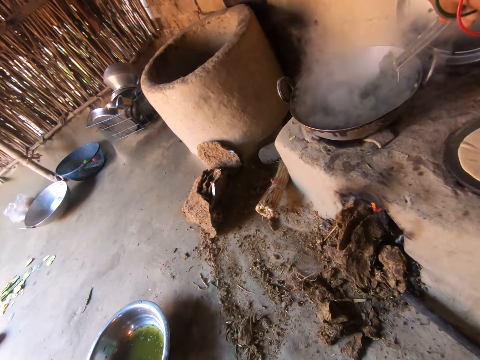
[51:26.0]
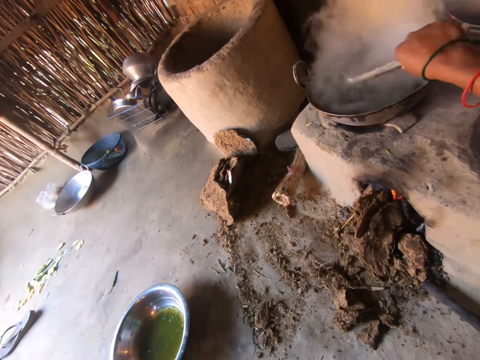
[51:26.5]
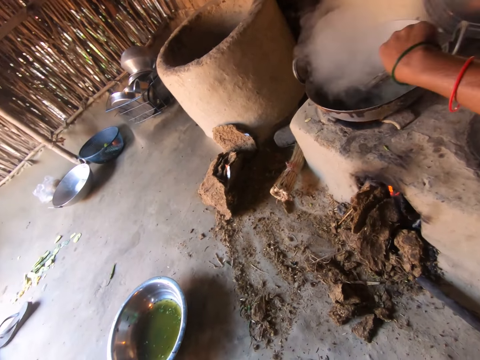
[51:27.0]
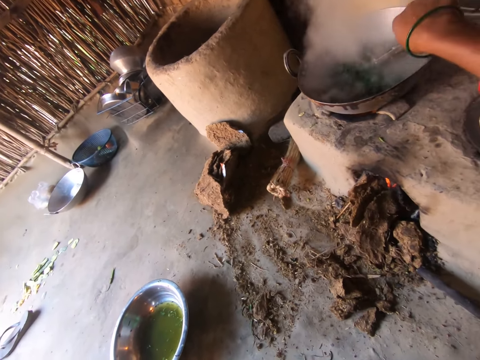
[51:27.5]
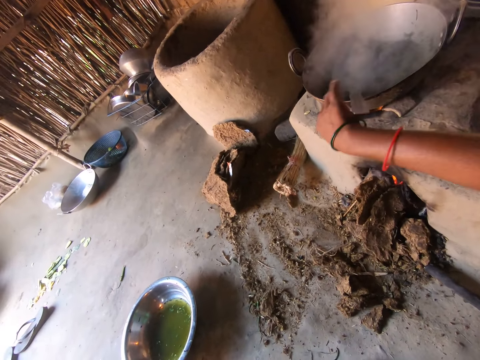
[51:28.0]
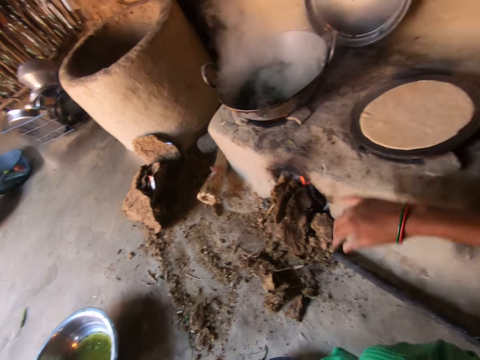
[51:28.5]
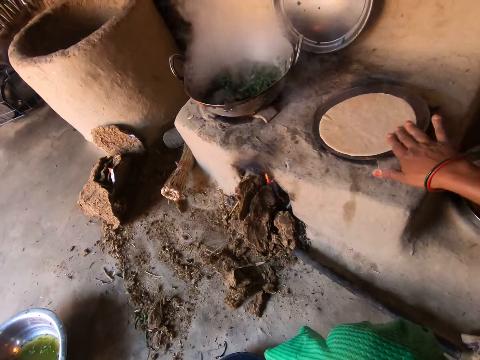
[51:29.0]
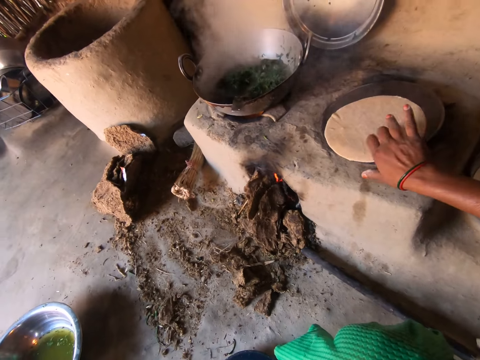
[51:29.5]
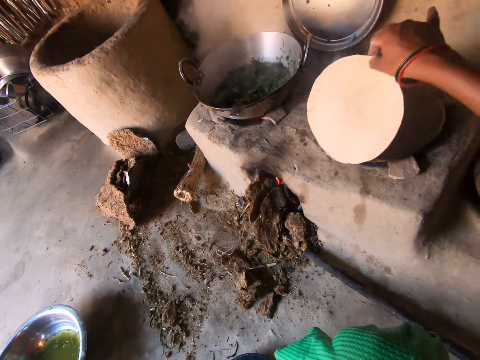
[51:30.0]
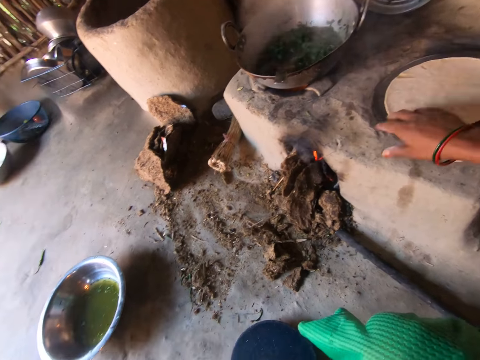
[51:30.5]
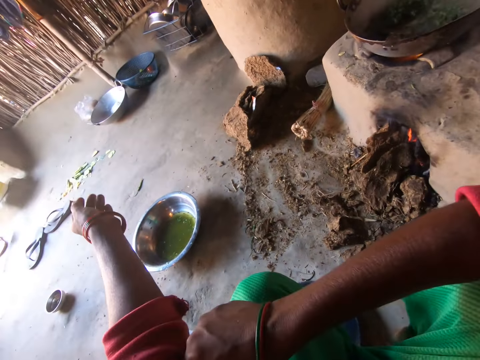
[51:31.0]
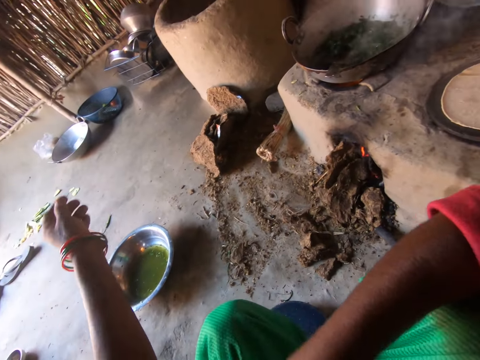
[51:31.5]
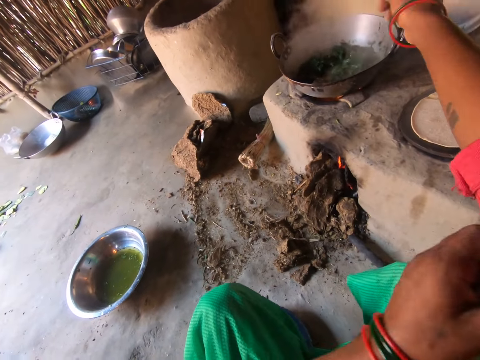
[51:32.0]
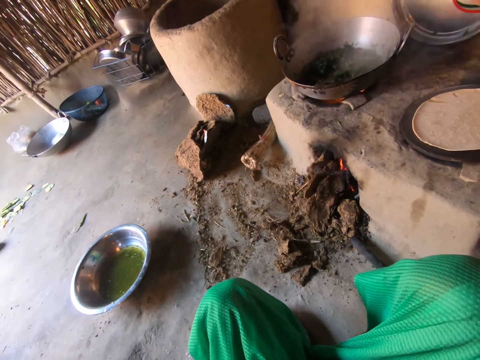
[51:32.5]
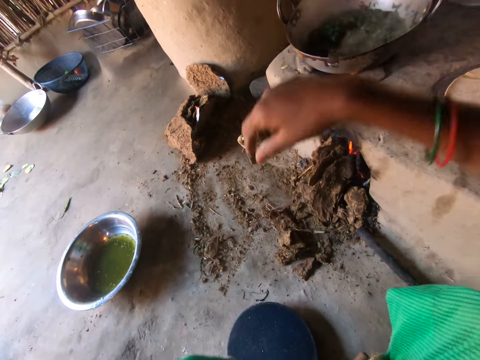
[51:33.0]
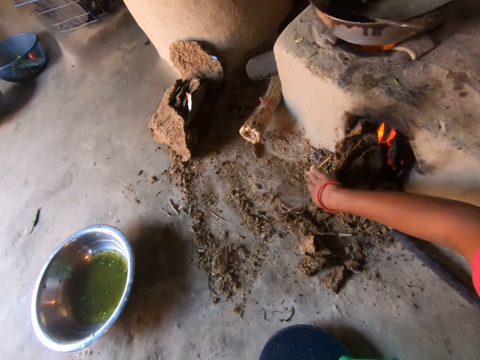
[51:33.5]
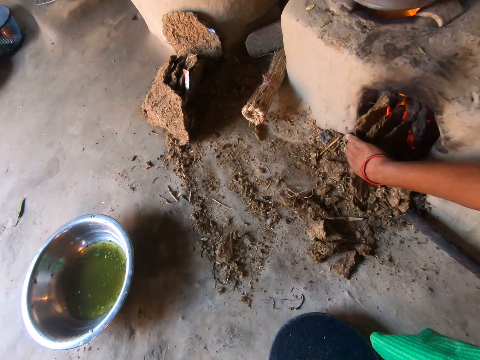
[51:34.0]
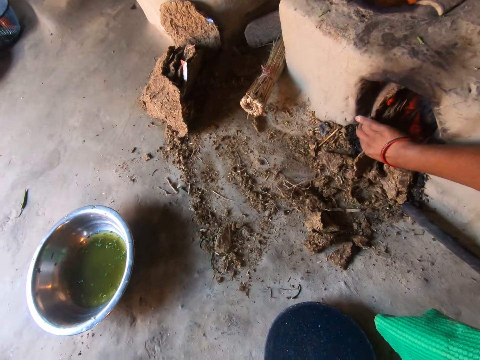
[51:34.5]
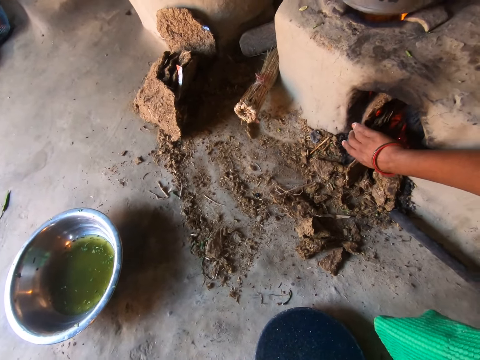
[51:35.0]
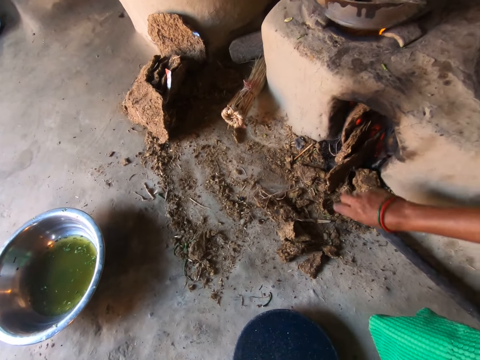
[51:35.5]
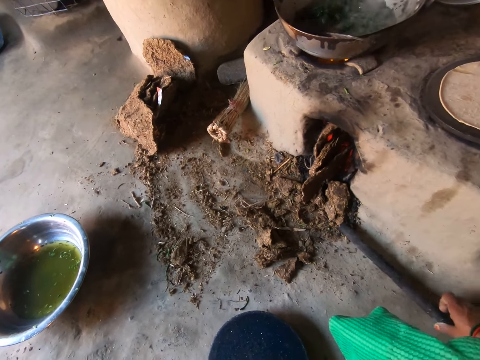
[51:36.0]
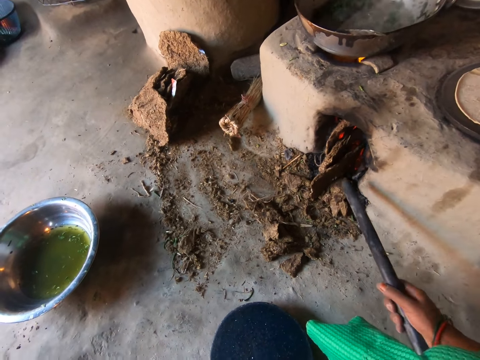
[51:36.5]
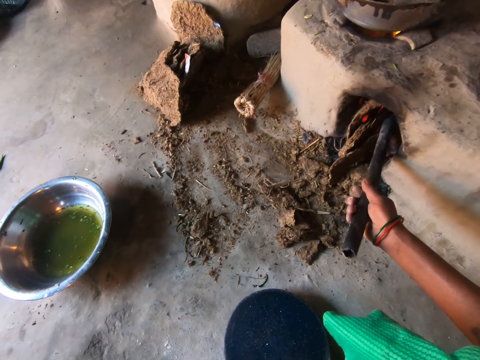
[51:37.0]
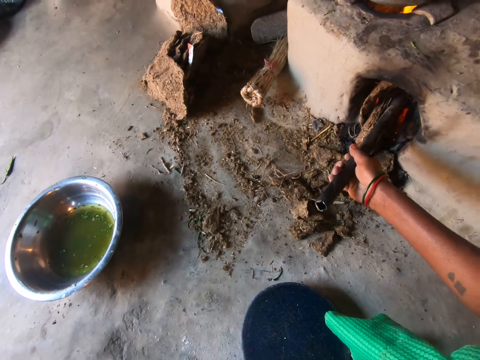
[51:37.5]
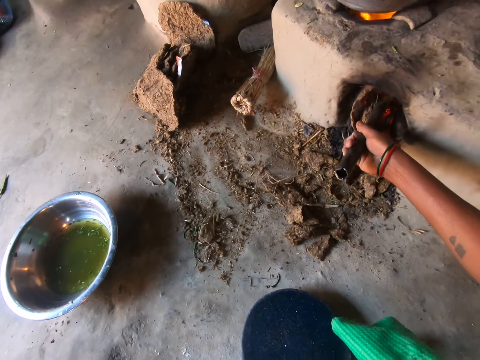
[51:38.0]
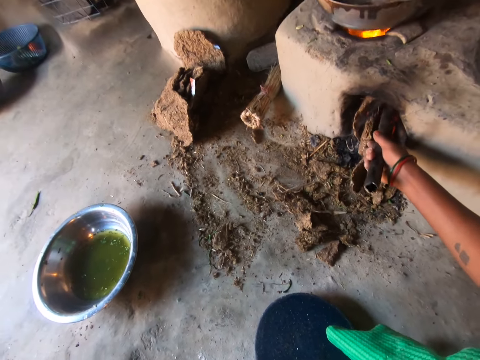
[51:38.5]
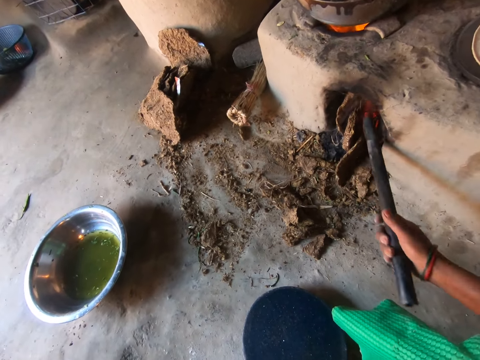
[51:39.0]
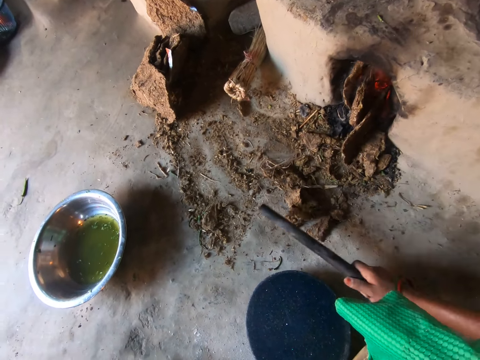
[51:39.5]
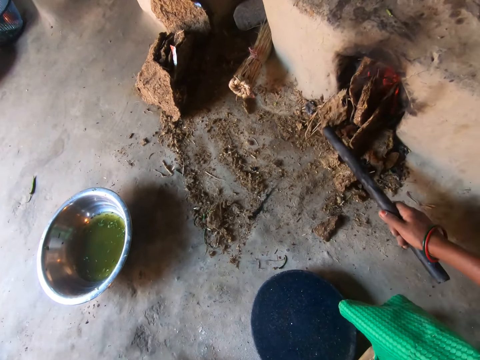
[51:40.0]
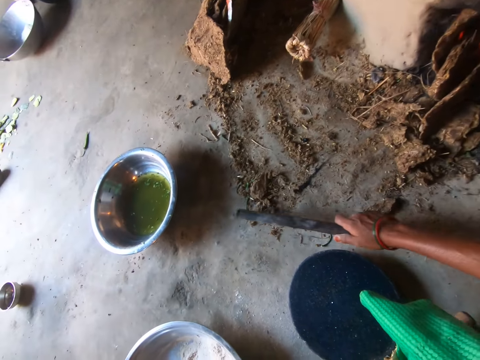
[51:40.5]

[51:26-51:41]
The camera wearer turns the dough. She prepares flat bread. She folds her cloth. She rolls up her sleeves. She pushes a cow dung cake into the fireplace. She takes a stick. She pushes the cow dung cake in the fireplace.

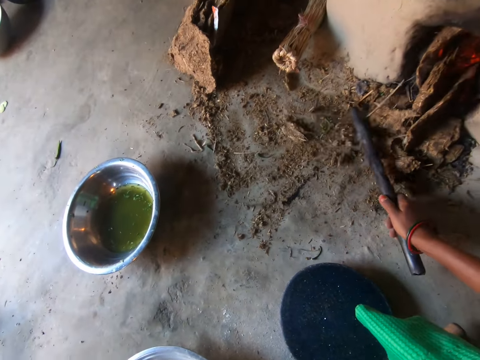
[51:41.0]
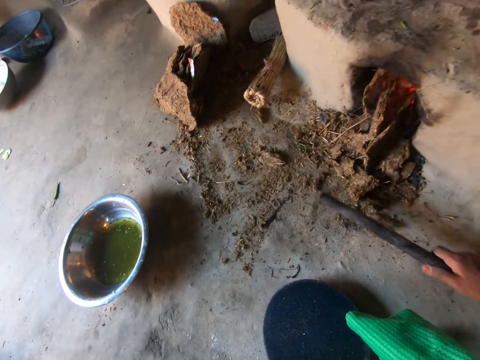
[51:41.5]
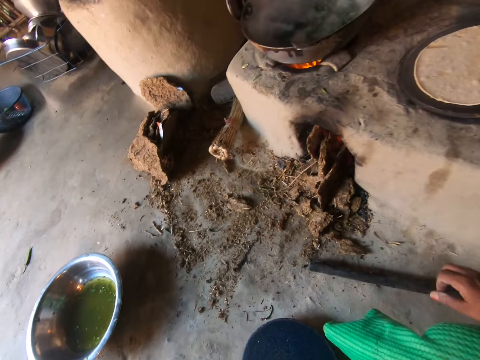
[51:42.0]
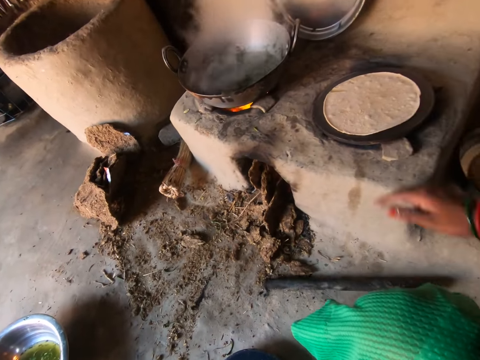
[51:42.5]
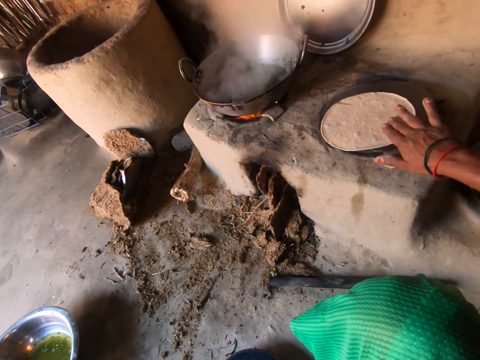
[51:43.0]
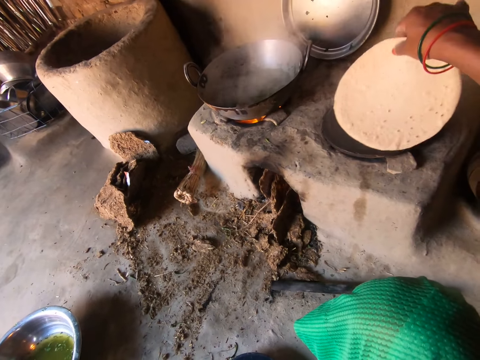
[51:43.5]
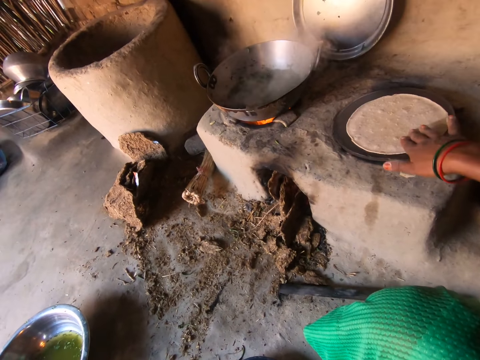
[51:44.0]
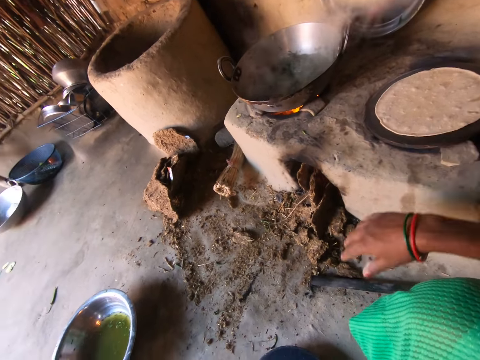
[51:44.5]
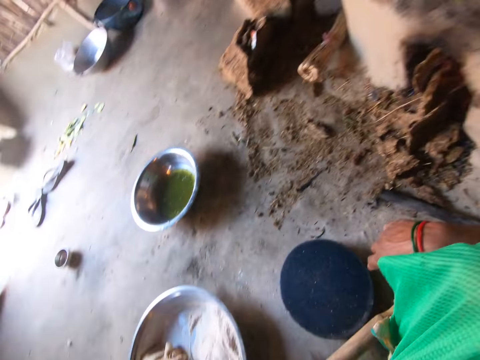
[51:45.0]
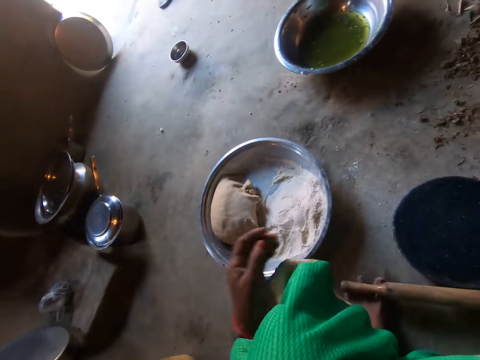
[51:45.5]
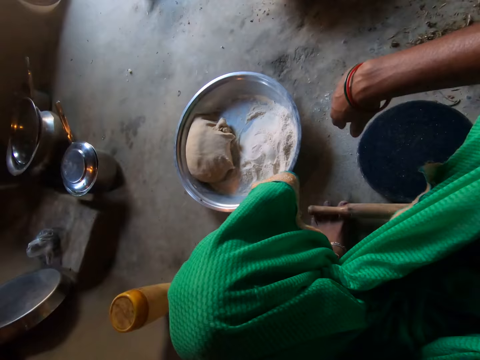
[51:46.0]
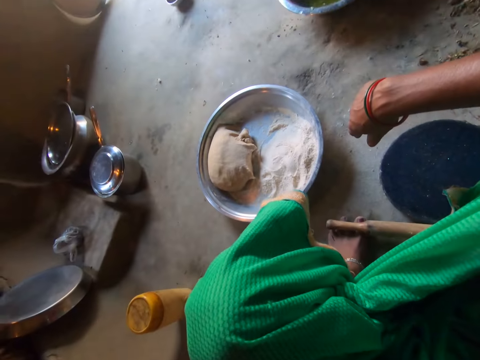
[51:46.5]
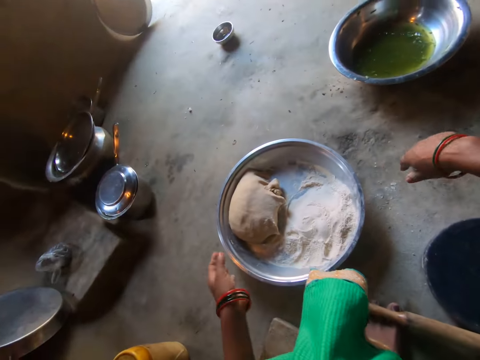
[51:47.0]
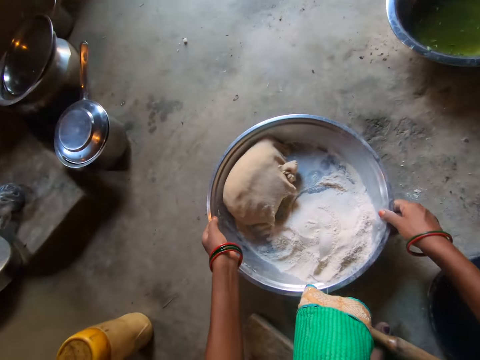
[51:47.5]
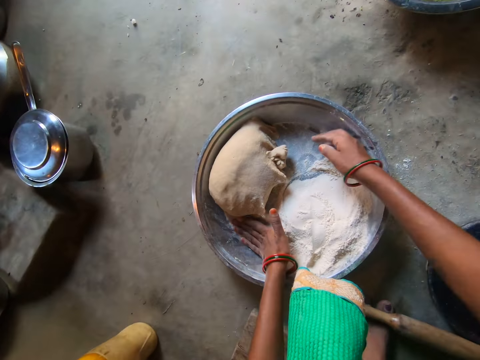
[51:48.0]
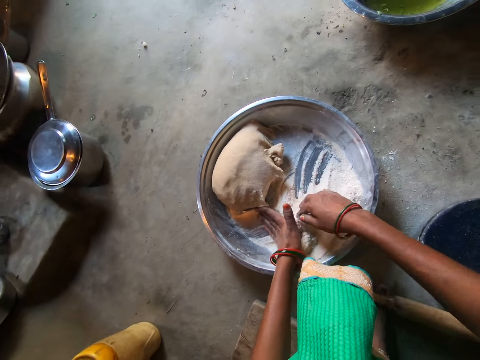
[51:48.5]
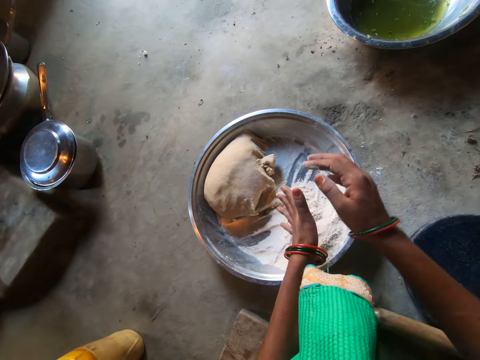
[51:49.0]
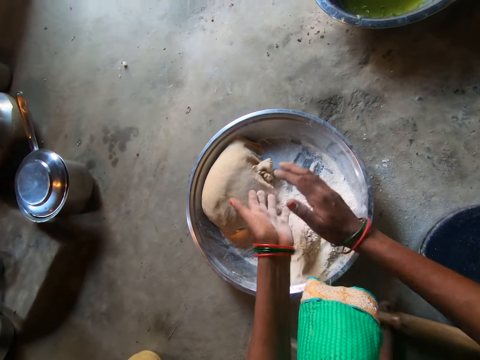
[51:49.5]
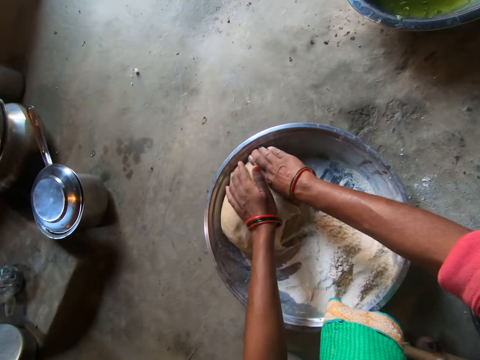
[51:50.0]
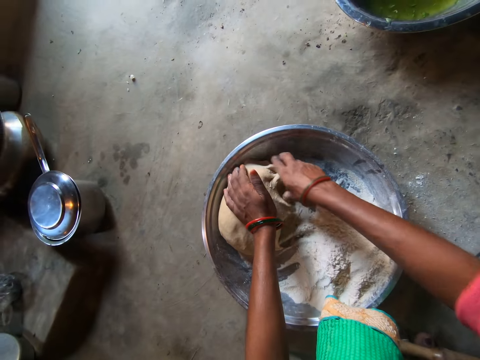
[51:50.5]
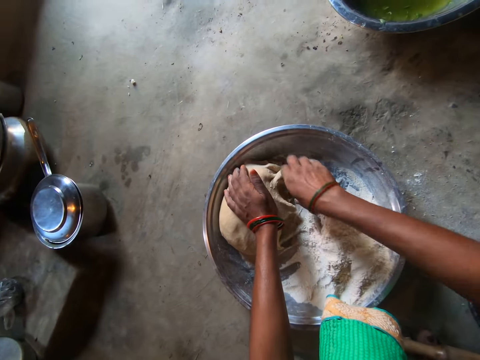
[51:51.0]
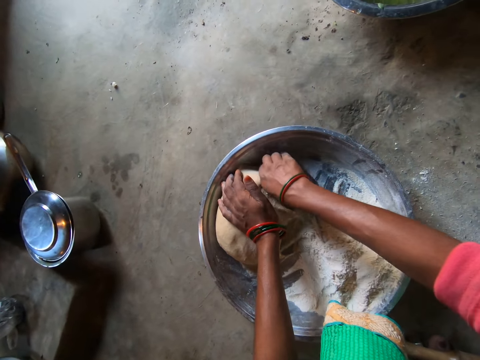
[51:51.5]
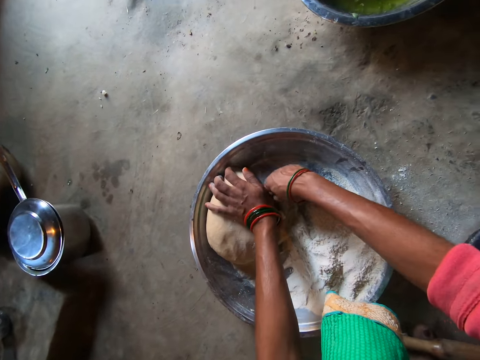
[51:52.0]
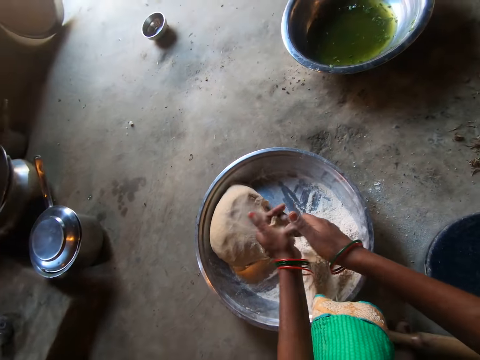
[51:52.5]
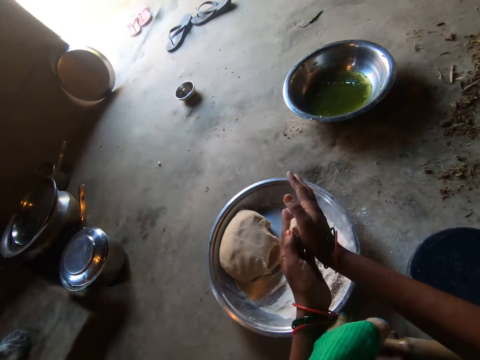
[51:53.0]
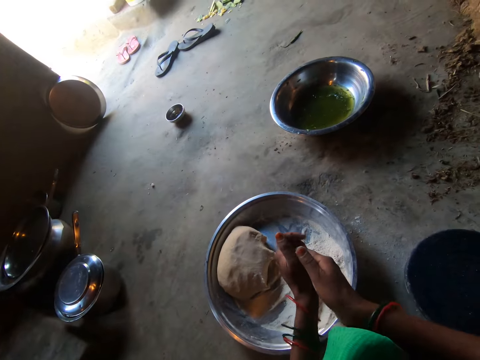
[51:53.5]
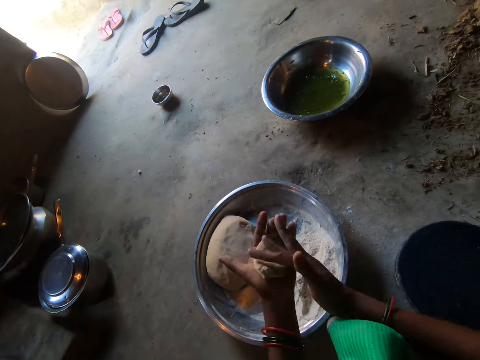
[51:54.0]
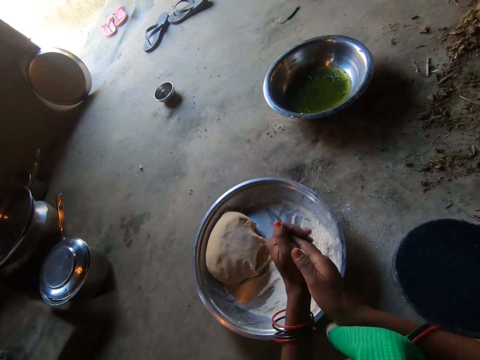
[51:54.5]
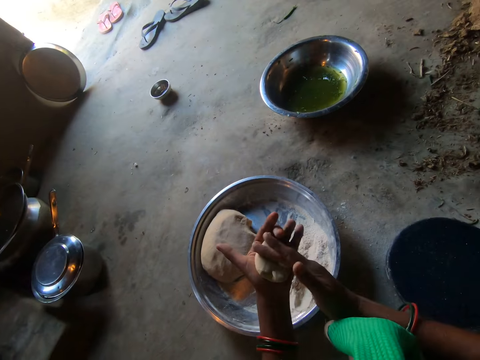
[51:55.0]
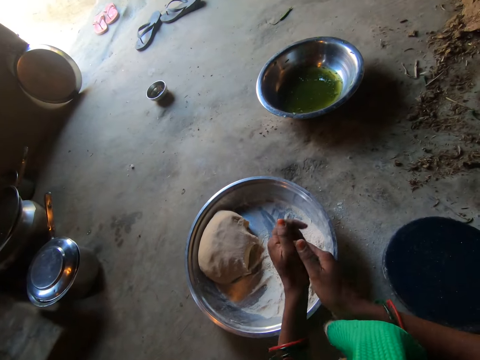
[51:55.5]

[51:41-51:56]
The camera wearer drops the stick. She prepares flat bread. She does something. She pulls the tray. She wipes flour off her hands. She collects dough. She rolls the dough in her hands.
